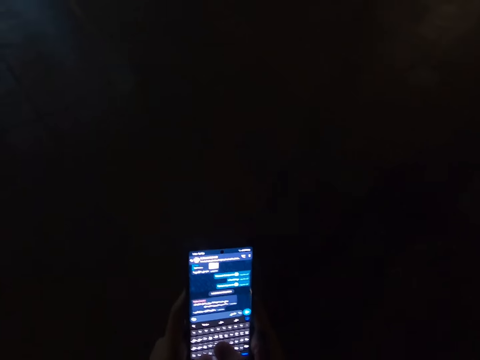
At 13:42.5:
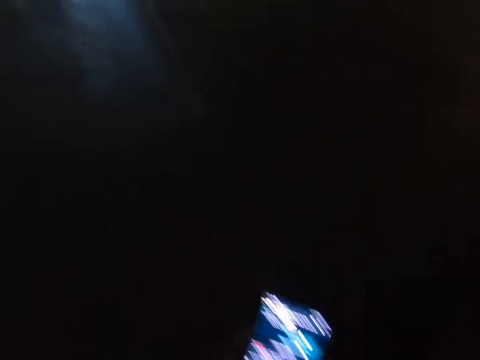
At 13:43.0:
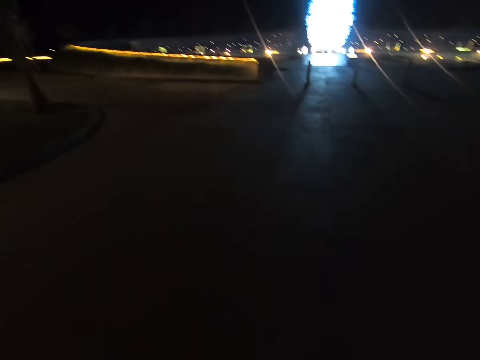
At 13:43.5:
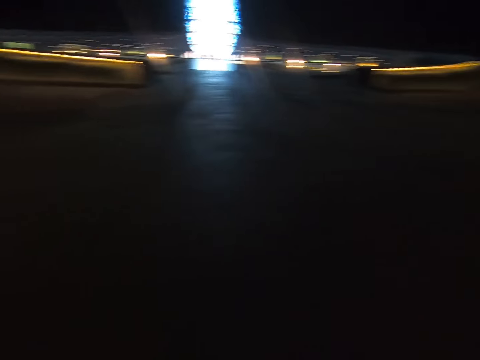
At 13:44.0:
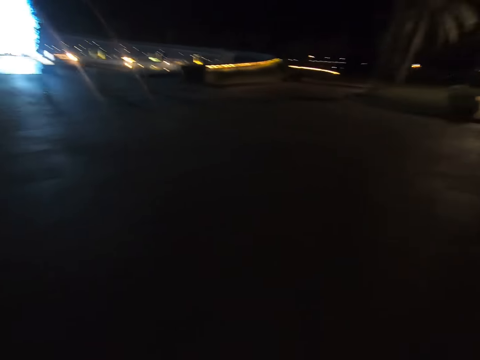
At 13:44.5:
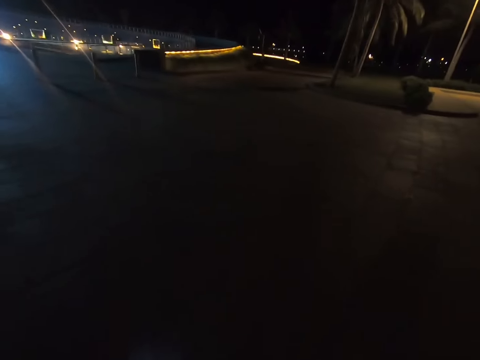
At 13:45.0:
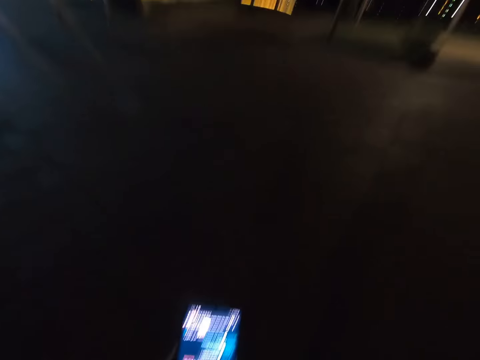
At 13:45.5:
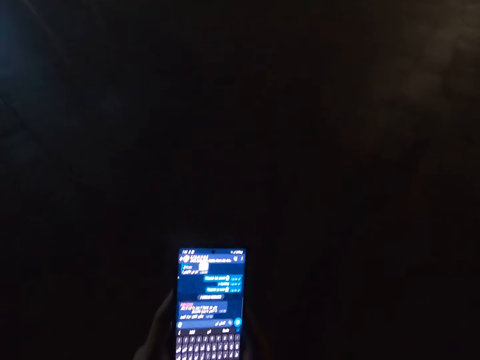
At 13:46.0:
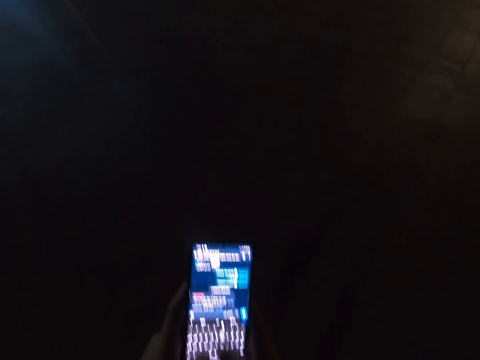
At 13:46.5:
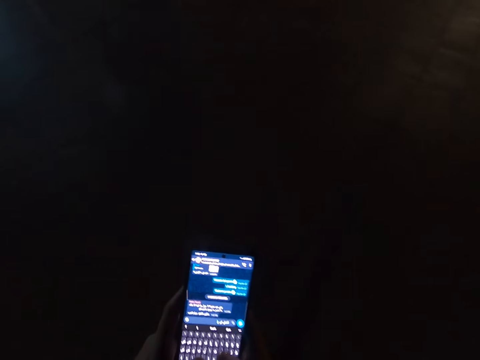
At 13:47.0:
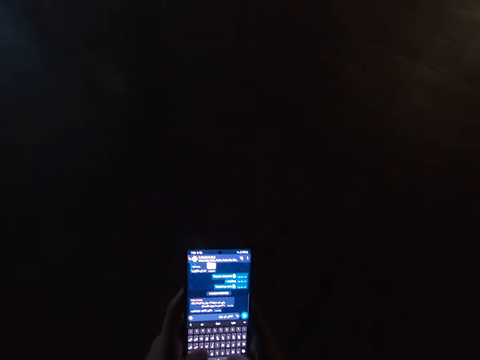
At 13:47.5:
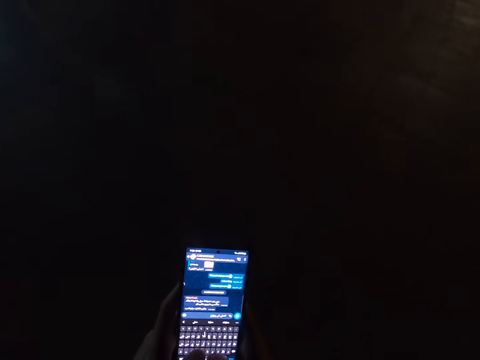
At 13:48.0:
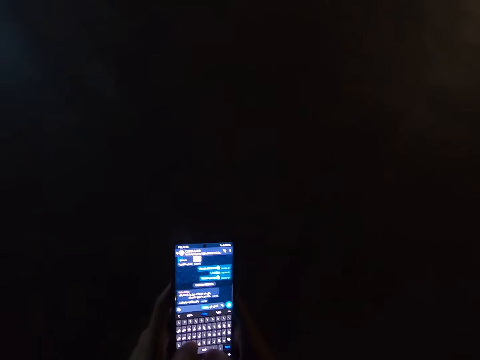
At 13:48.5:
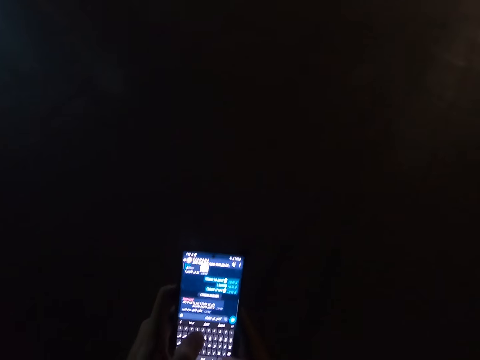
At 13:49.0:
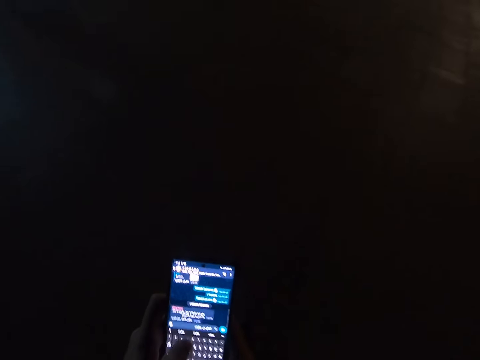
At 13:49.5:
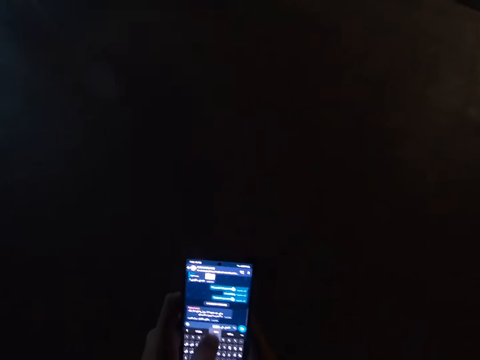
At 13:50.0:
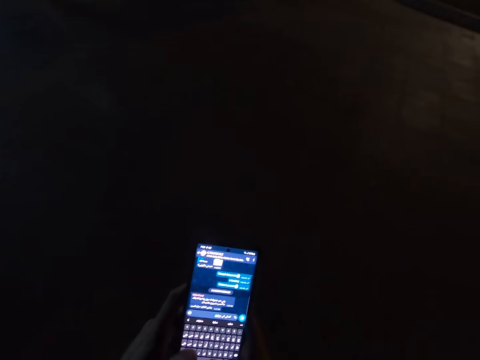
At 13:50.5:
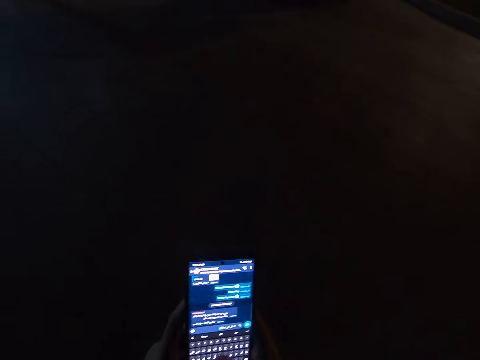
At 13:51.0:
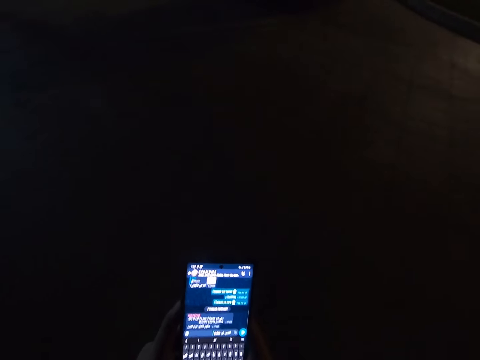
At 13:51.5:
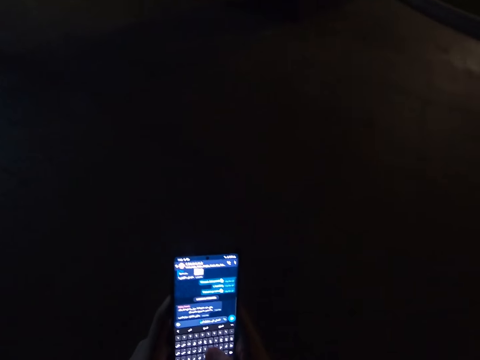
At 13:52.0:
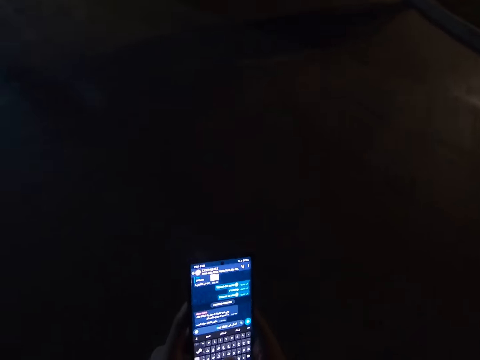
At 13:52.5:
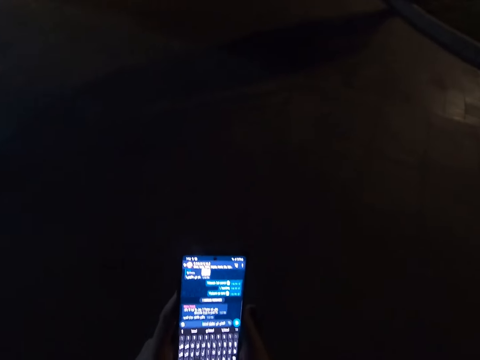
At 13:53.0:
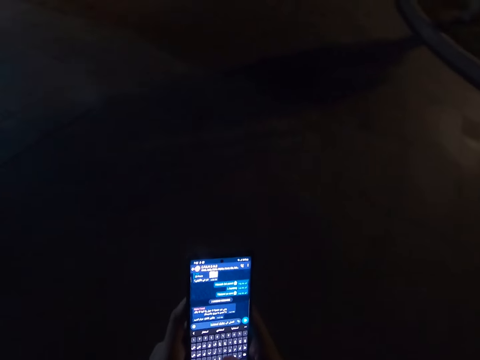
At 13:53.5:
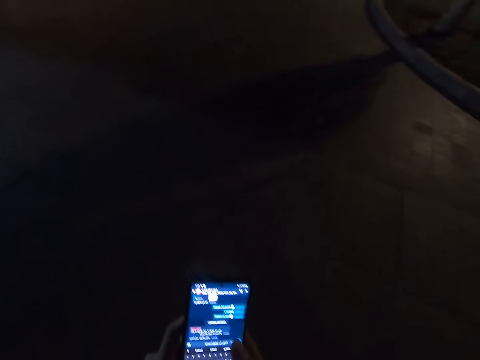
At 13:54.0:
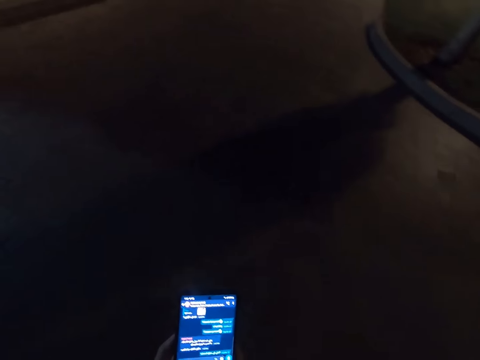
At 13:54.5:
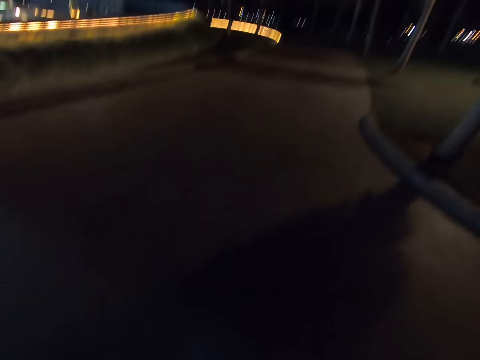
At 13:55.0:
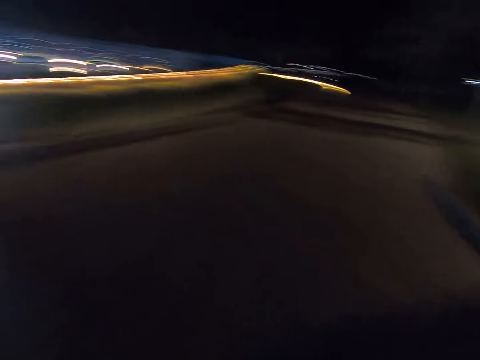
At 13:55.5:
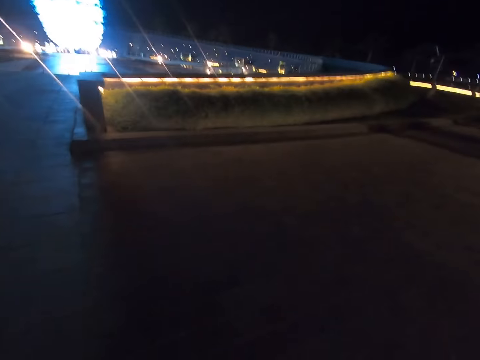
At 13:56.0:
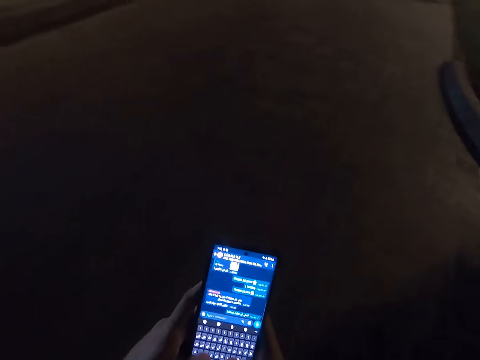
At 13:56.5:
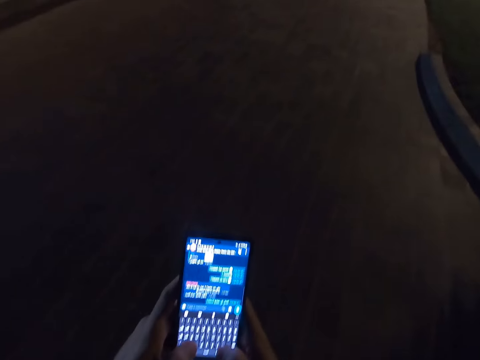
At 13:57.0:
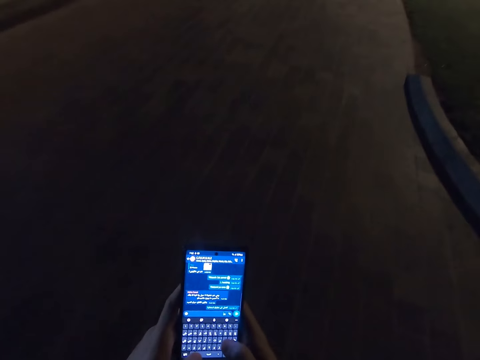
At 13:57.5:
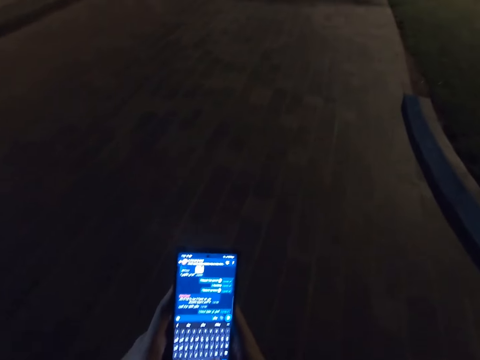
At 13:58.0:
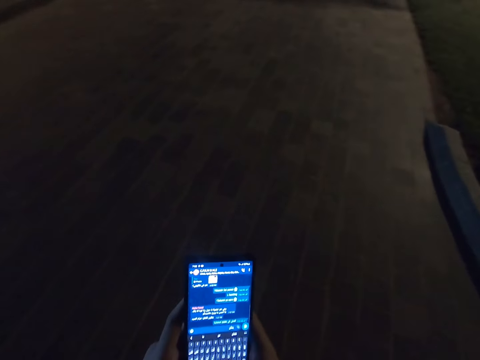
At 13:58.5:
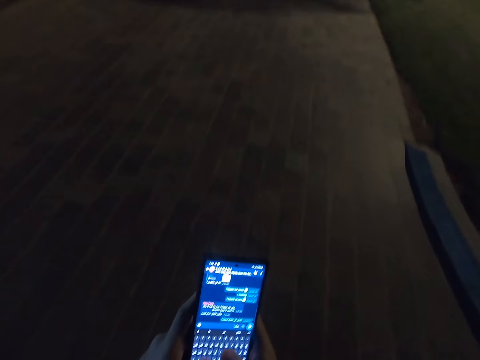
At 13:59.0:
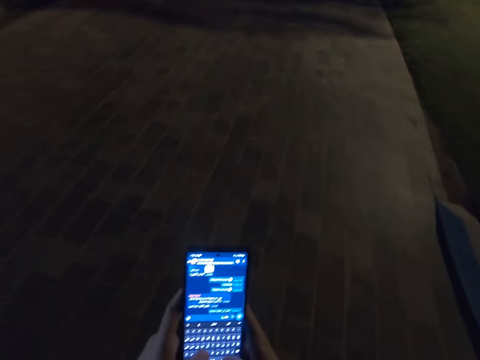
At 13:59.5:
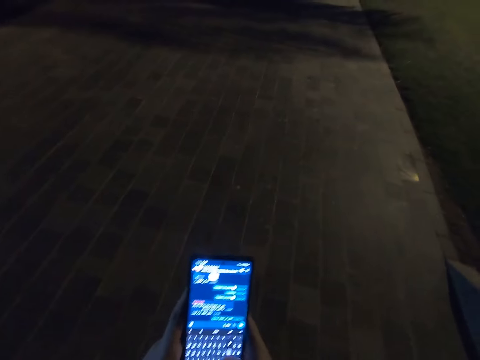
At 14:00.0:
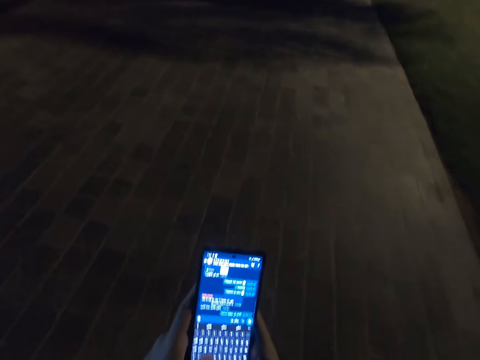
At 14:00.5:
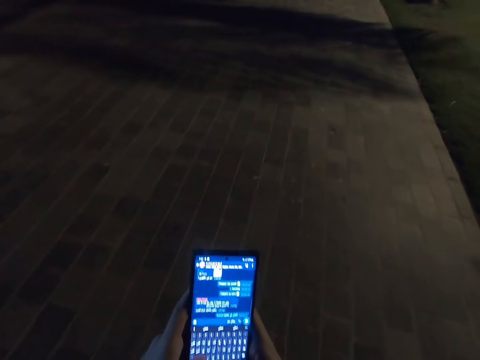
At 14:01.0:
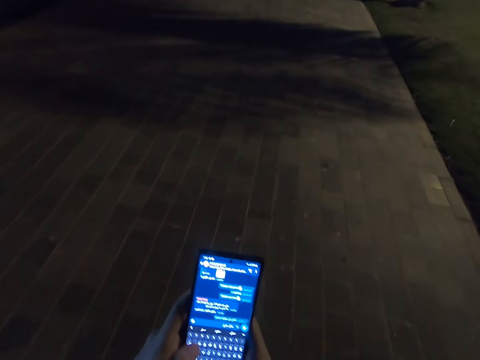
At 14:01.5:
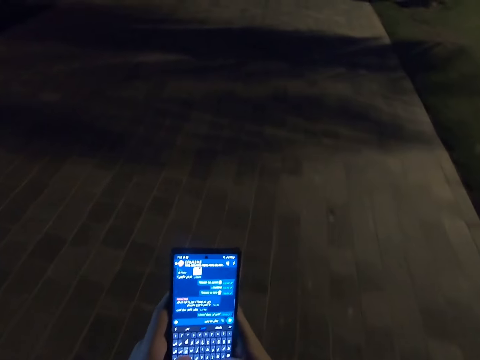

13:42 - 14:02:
The camera wearer walks along the pavement. They walk around the pavement. They operate the phone.

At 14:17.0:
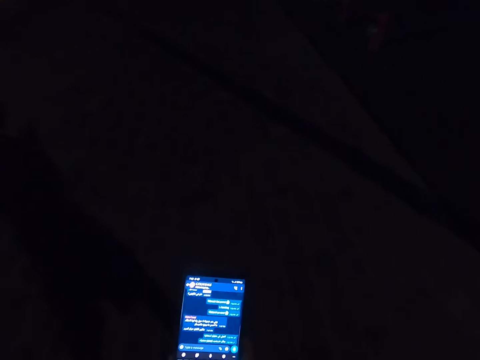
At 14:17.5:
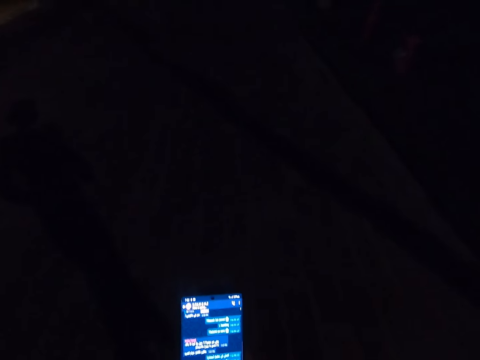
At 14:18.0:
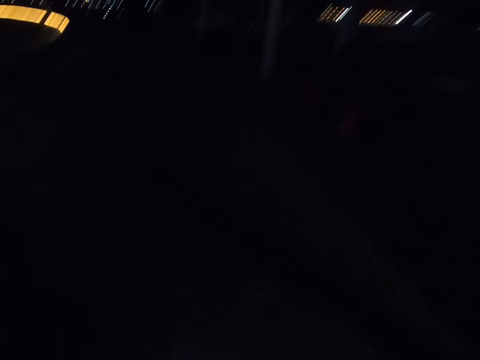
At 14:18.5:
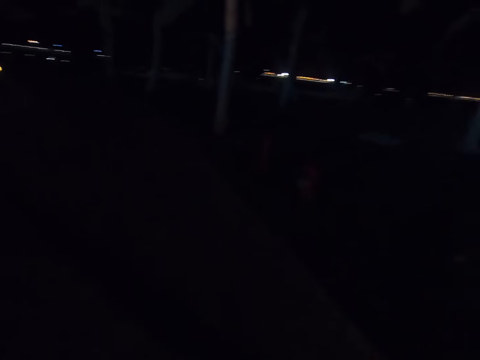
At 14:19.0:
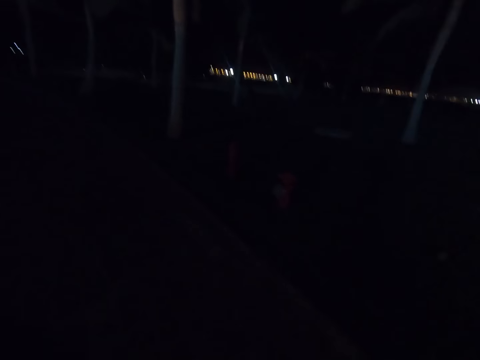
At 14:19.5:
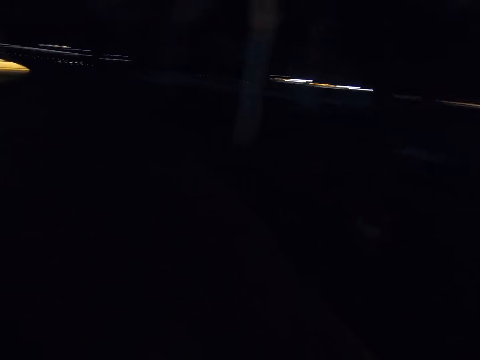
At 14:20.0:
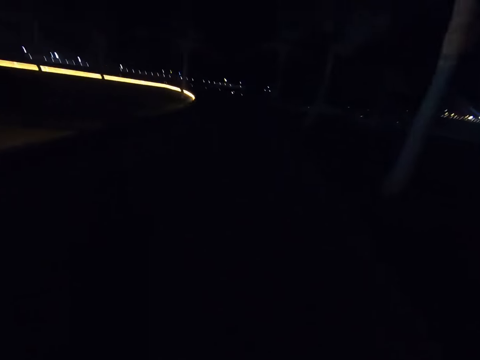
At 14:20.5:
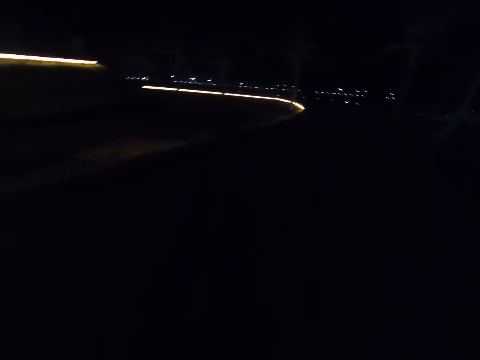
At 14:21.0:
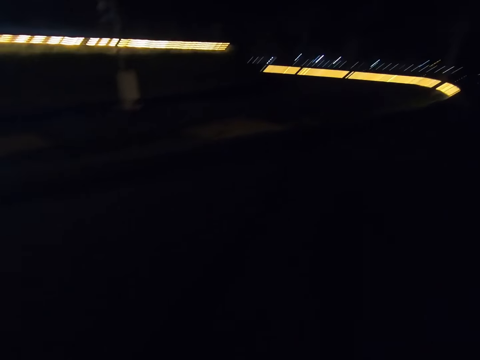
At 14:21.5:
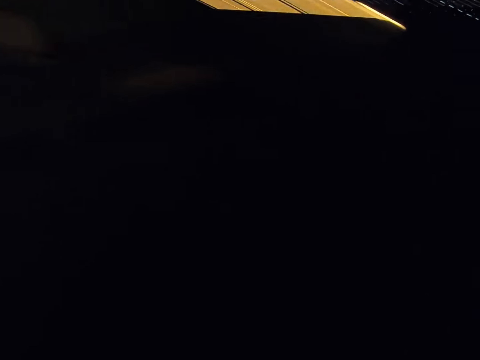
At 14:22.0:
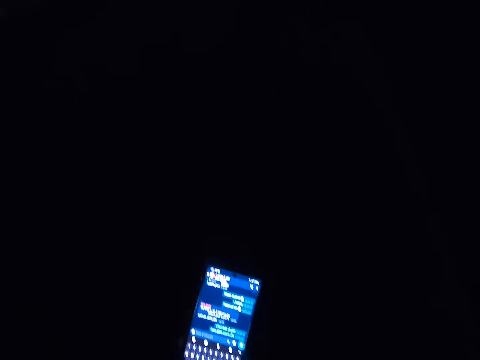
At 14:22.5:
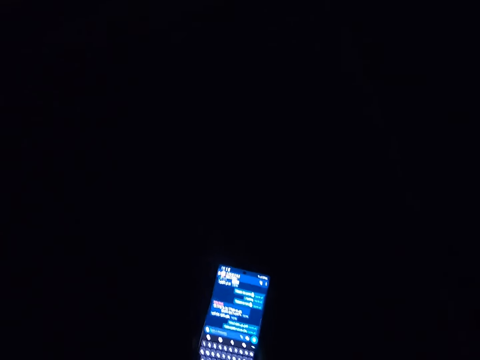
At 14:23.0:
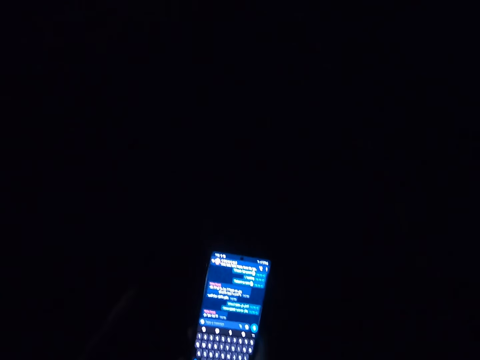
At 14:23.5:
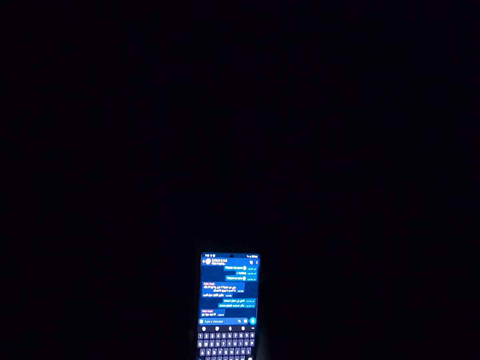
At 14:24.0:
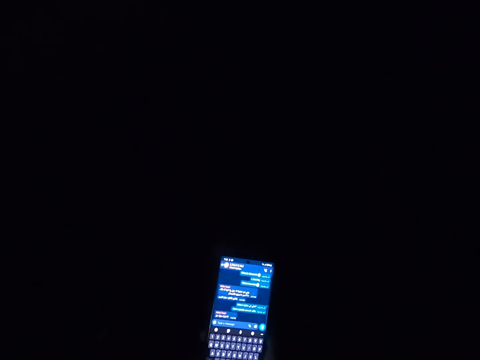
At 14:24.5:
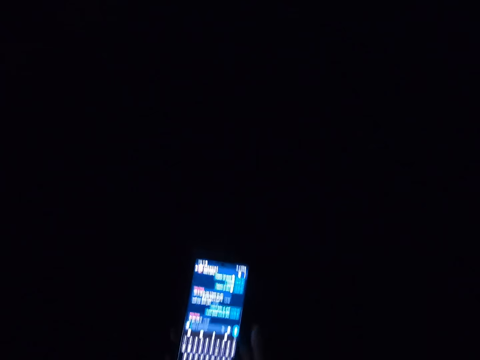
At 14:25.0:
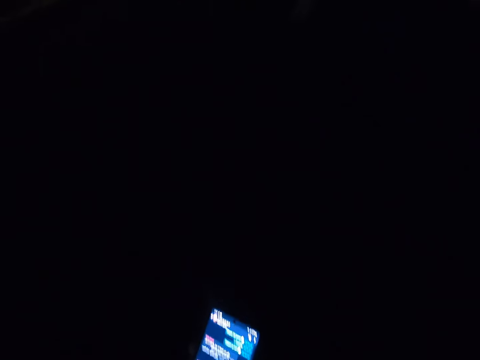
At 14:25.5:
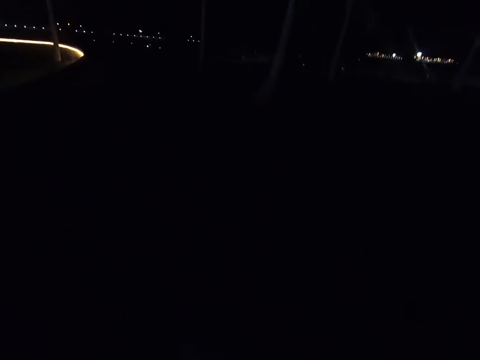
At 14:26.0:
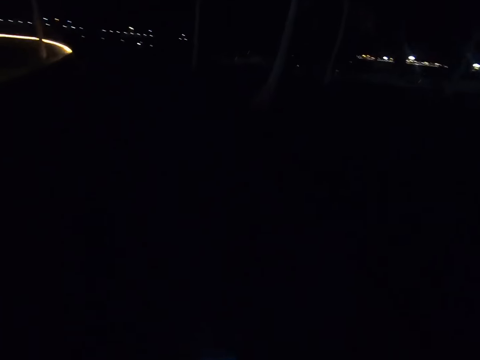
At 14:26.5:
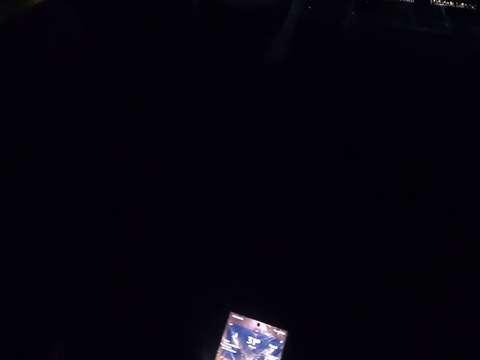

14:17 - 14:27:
The camera wearer walks around the pavement or road. They type on the phone. They walk around the pavement.
